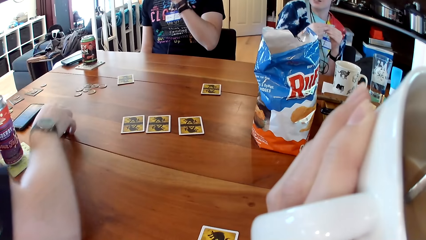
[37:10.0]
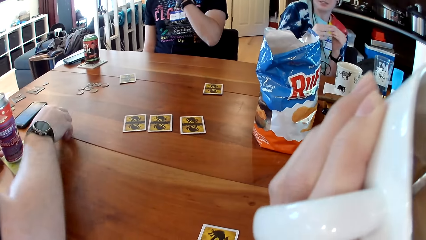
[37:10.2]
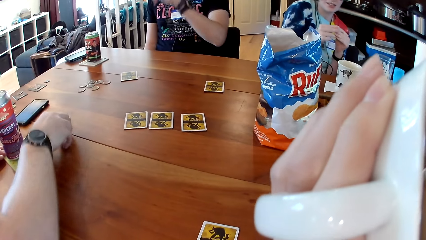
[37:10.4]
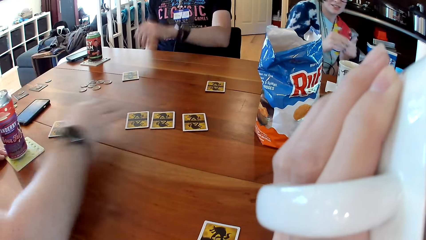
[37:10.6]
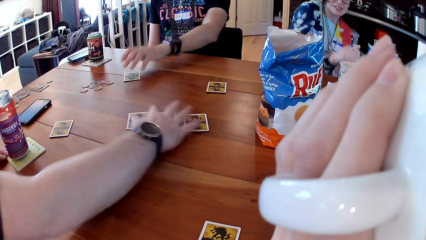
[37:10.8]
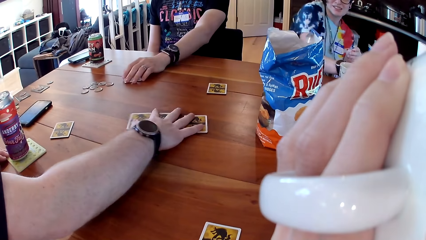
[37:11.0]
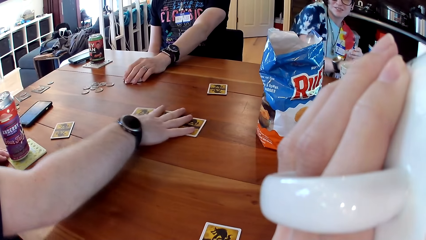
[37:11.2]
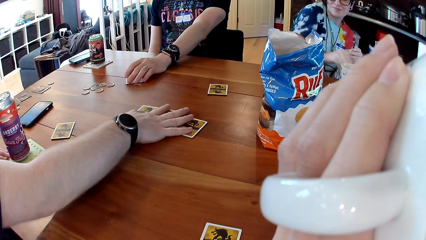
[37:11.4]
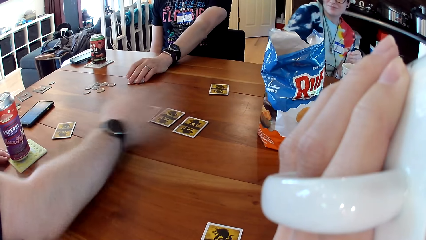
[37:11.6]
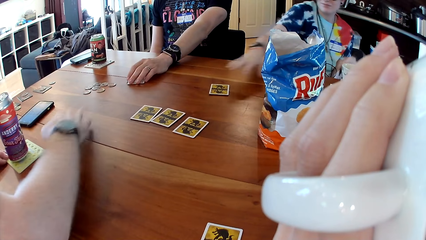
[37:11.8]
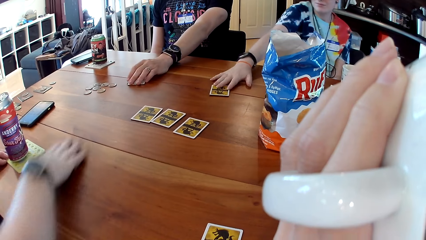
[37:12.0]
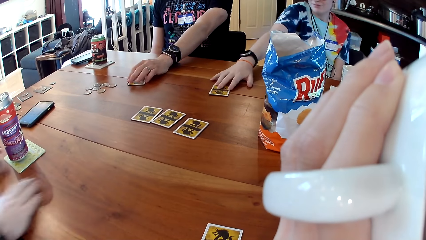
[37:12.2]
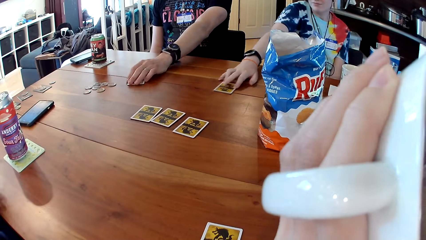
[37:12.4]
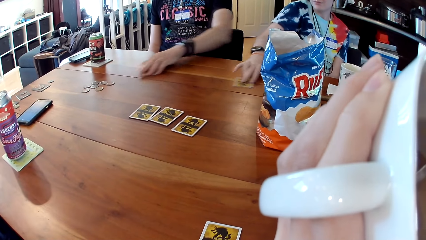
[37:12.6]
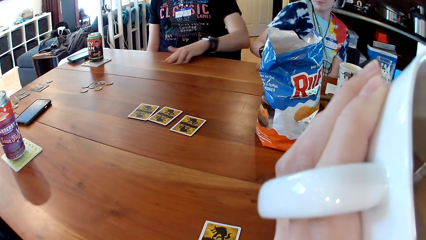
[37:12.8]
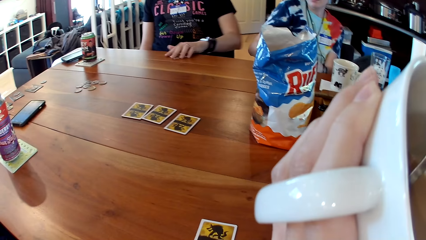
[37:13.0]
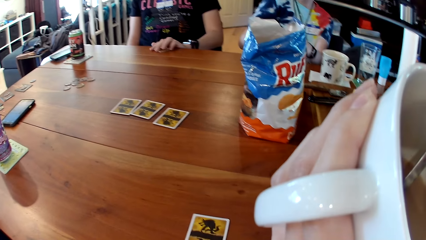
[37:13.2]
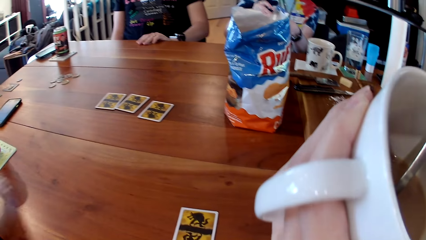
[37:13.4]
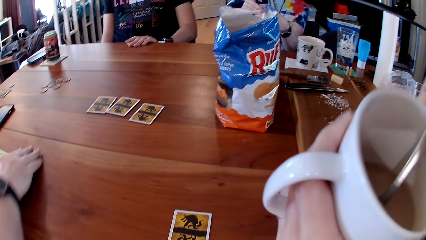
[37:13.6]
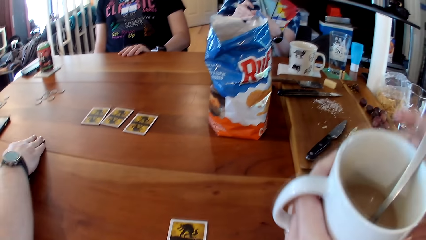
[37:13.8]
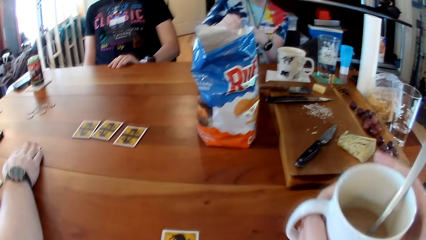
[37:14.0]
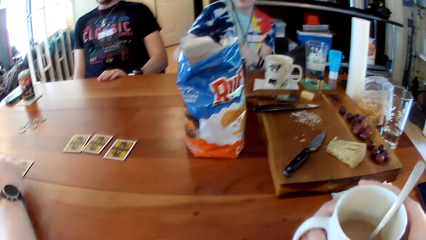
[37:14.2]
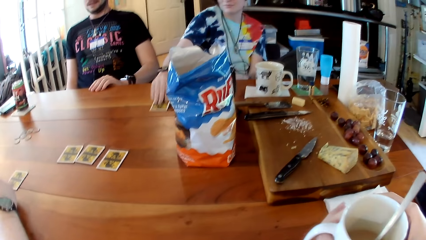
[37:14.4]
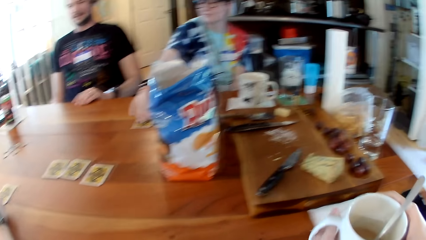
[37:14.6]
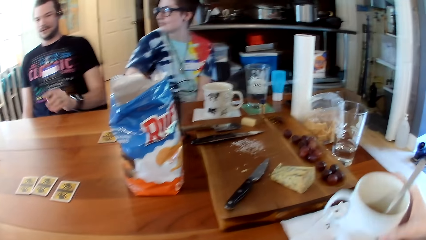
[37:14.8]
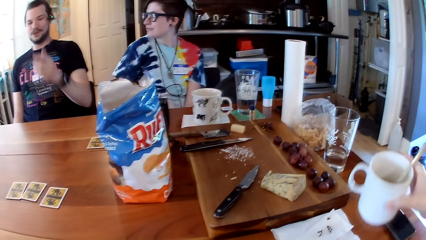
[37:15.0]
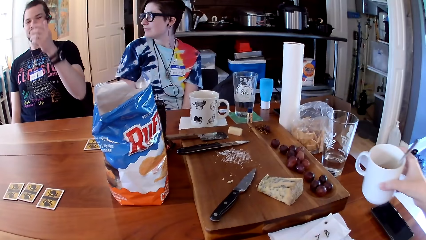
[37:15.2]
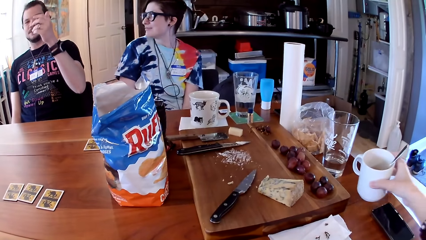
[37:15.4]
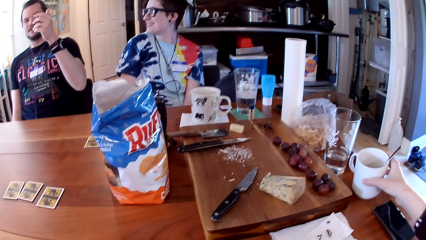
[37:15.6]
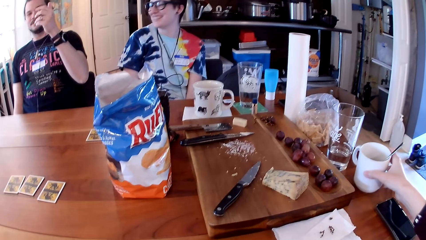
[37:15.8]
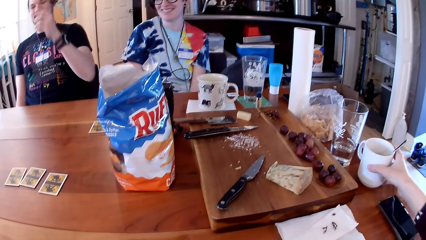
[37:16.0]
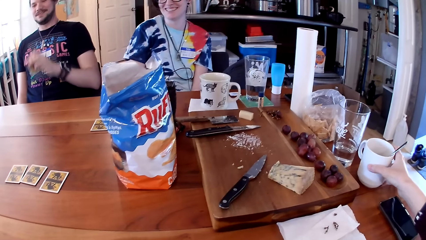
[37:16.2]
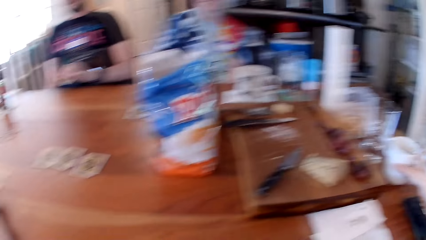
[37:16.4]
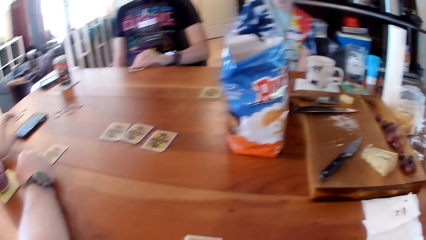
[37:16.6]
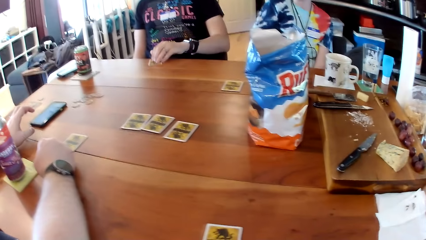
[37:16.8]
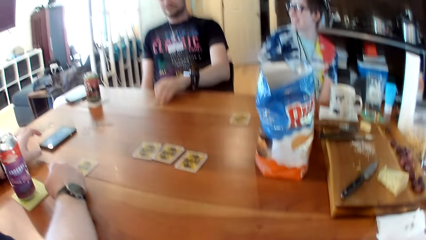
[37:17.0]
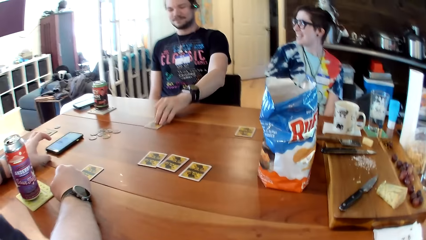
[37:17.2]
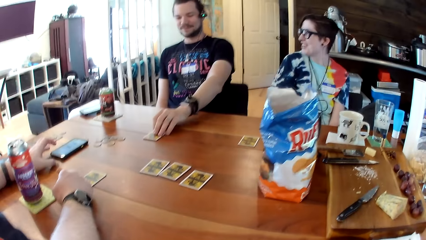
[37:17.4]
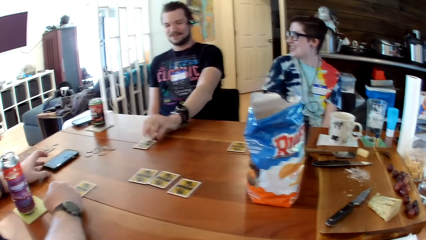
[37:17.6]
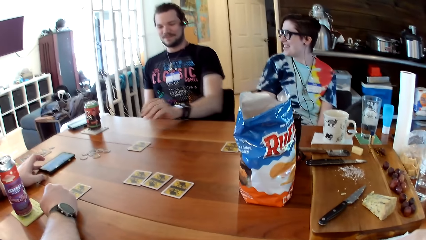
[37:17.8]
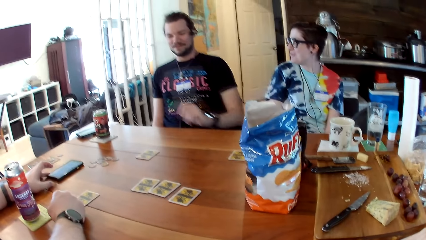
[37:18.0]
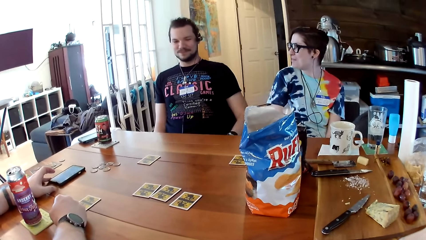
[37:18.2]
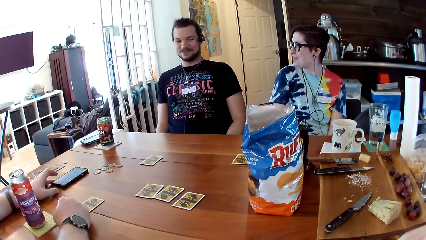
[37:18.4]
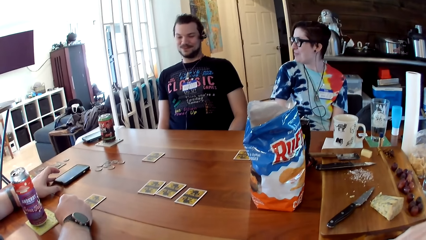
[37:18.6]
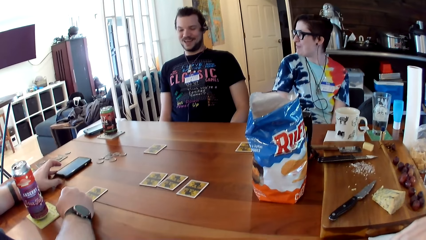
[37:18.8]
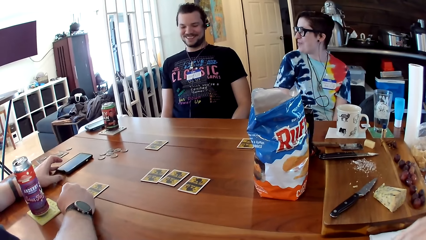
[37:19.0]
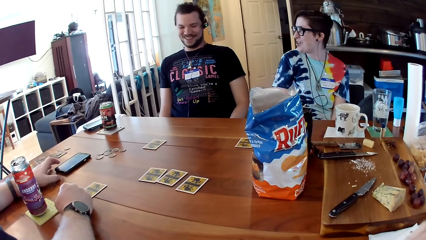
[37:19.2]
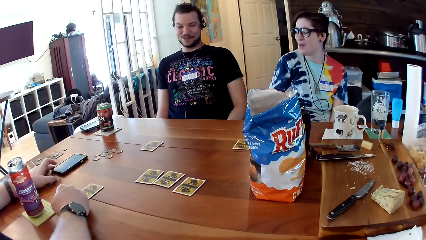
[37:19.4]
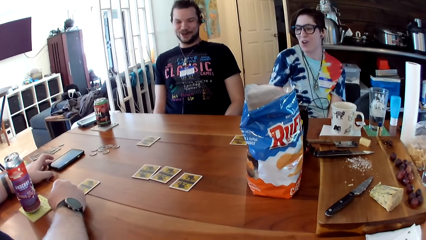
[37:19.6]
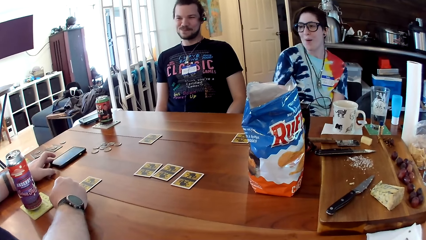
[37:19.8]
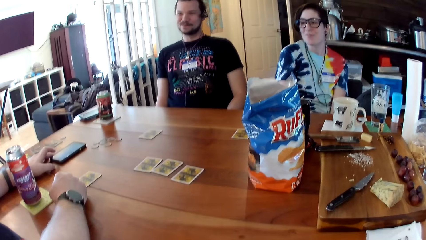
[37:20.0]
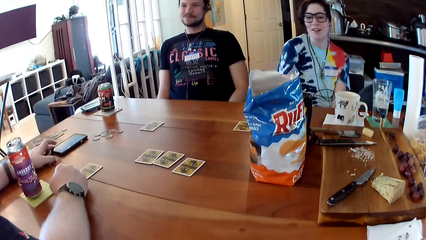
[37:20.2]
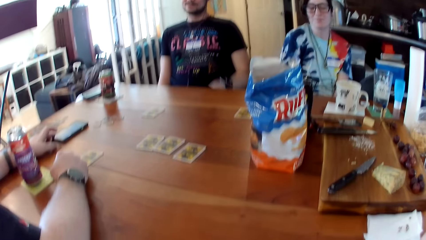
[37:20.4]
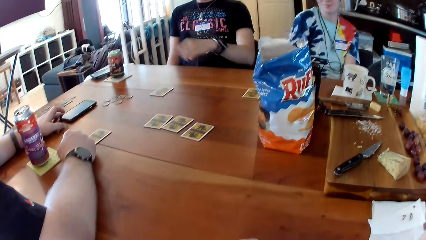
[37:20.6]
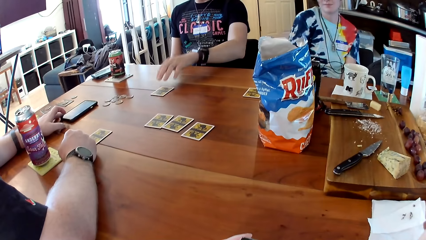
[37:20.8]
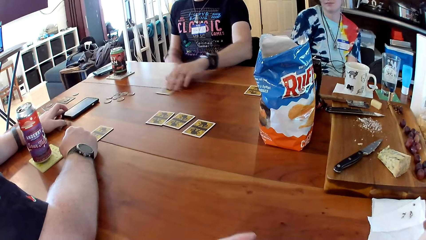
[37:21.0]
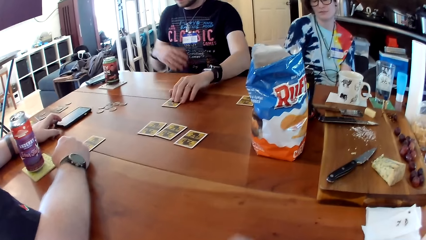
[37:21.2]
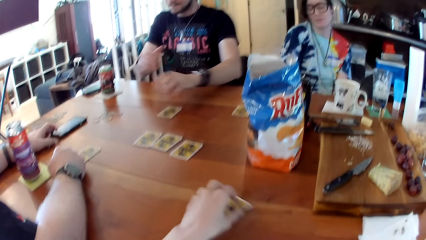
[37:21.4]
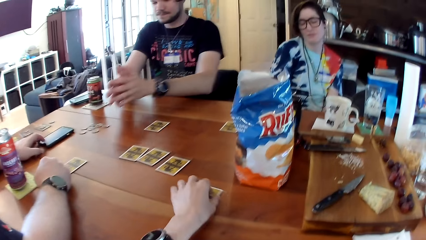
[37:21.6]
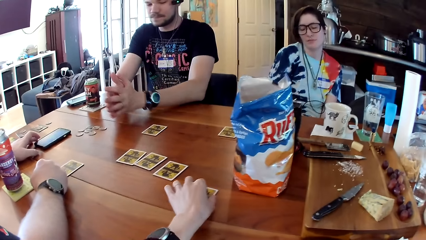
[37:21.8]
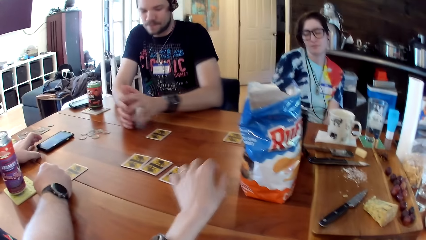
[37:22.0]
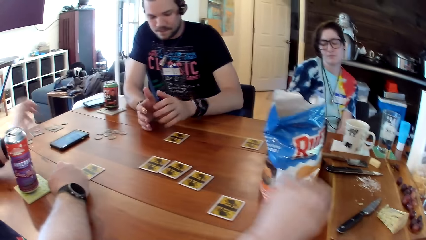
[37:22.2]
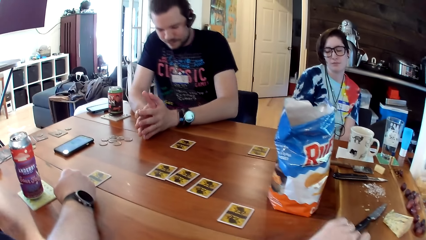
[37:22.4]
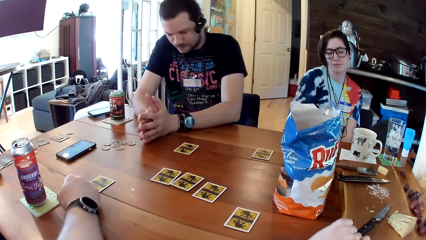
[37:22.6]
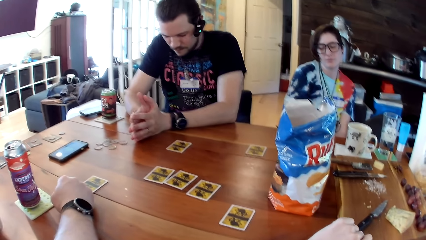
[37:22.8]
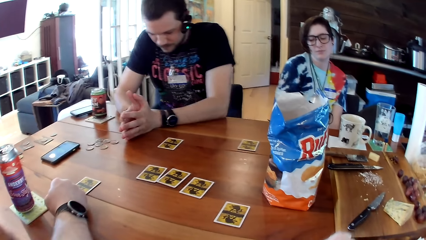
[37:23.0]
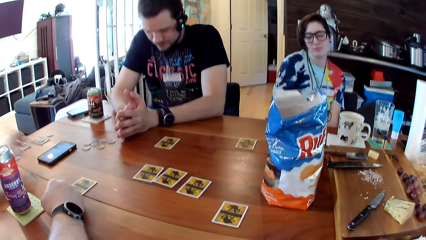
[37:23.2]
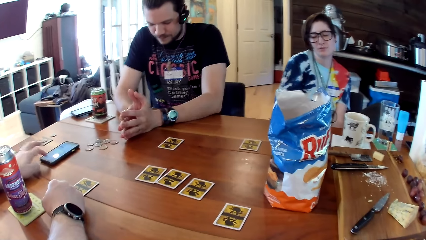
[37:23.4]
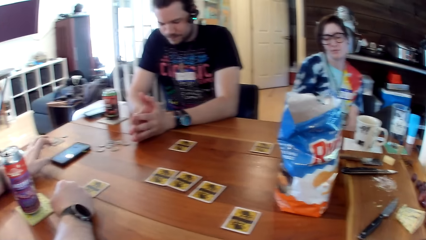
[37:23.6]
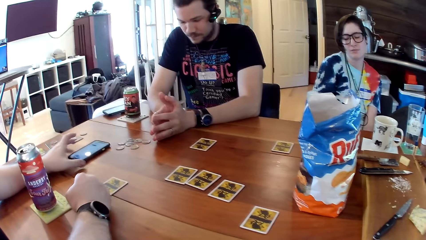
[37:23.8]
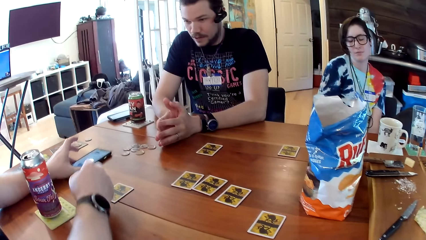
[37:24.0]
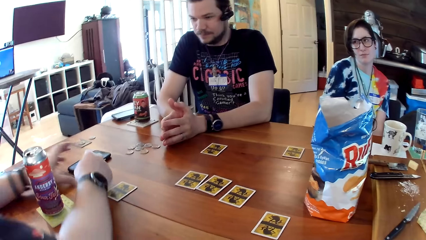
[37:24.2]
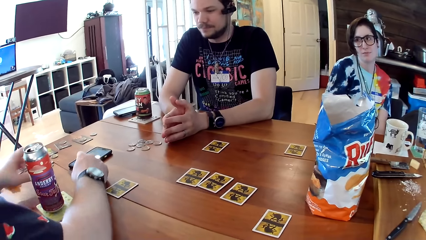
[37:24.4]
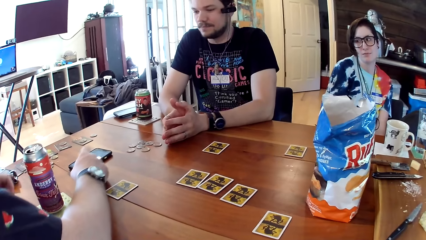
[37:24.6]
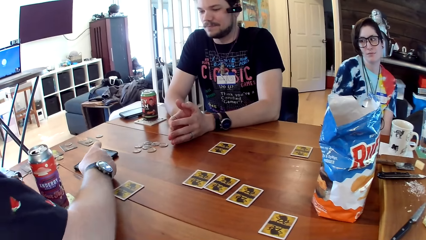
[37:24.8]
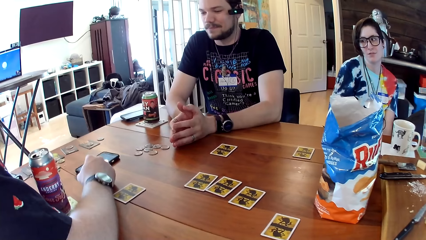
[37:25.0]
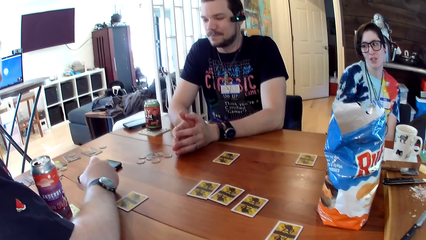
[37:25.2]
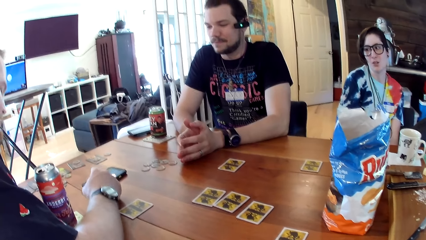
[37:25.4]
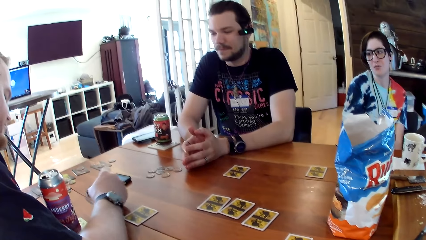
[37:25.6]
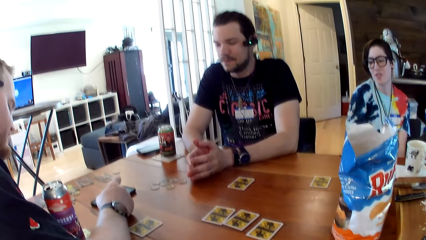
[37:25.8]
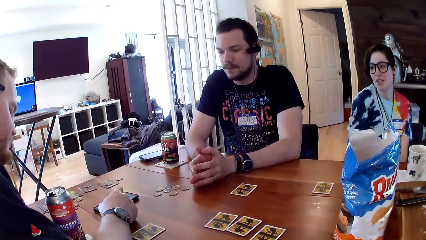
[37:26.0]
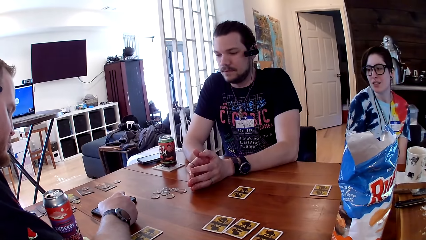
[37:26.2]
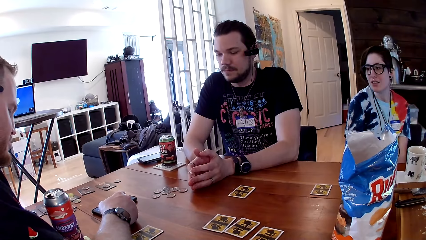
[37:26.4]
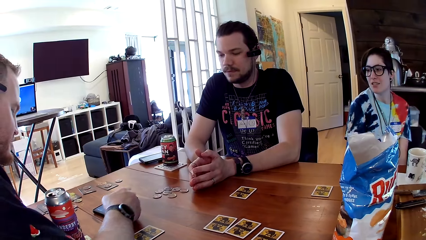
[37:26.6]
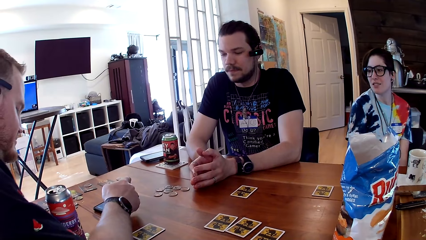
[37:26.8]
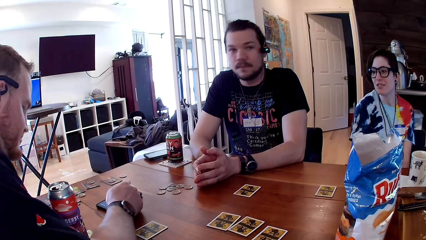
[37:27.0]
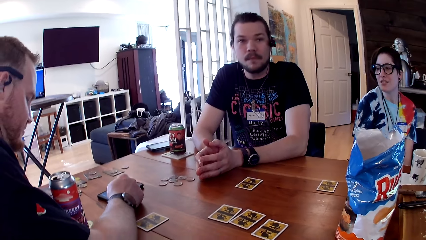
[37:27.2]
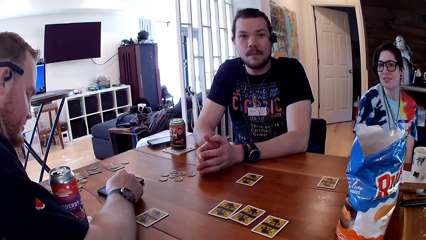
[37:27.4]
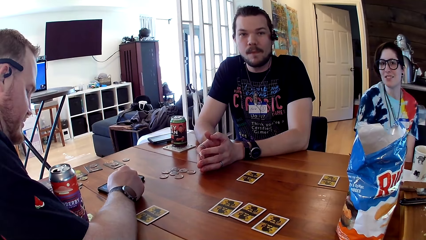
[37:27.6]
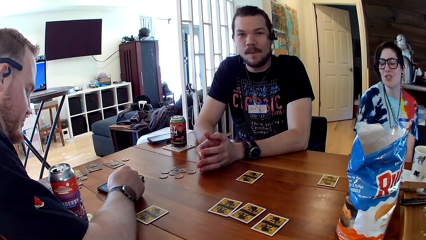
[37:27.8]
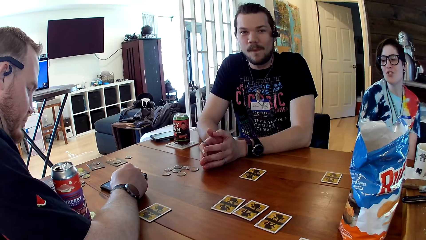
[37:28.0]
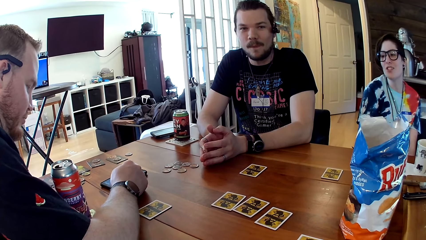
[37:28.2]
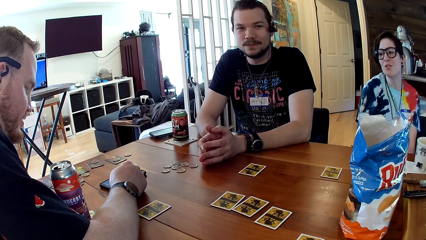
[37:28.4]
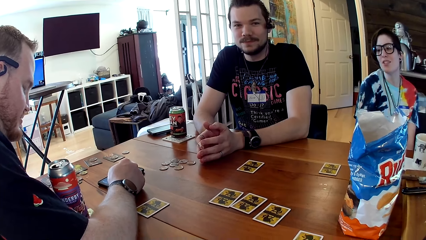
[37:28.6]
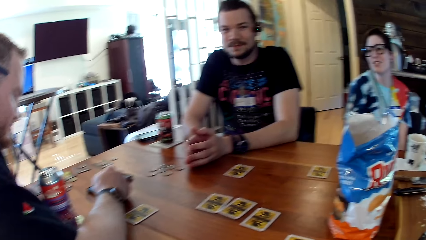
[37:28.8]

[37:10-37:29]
A man drops a card in his right hand on the table. Another man takes a card on the table with his left hand. The first man arranges the cards on the table with his right hand. The first man takes the card on the table with his right hand. The woman takes a card on the table with her right hand. The first man drops the card in his right hand on the table. The camera wearer passes the mug in her left hand to her right hand. The woman drops the card in her right hand on the table. The camera wearer drops the mug in her right hand on the table. The other man drops the card in his left hand on the table. The camera wearer moves a card on the table with her left hand. The other man moves the card on the table with his left hand. The other man touches the card on the table. The first man interacts with the phone on the table with his left hand. The other man places both hands on the table. The camera wearer places a card on the table. The first man moves the phone on the table with his right hand. The first man interacts with the phone with his right hand. The first man converses with the woman, the other man and the camera wearer.
